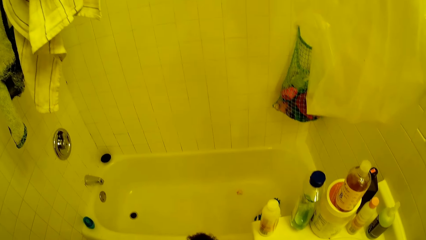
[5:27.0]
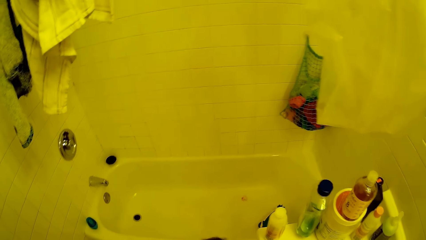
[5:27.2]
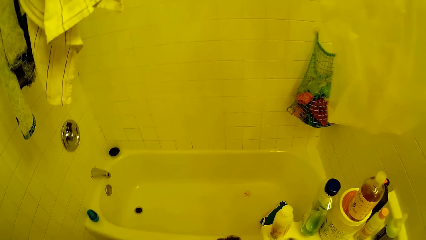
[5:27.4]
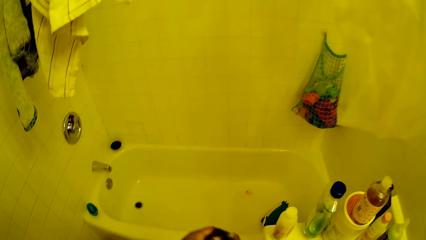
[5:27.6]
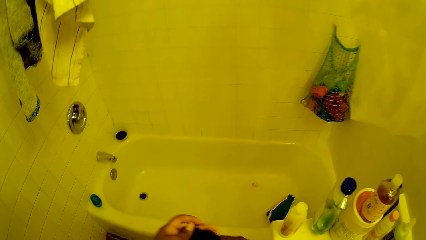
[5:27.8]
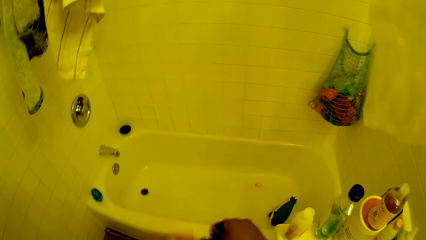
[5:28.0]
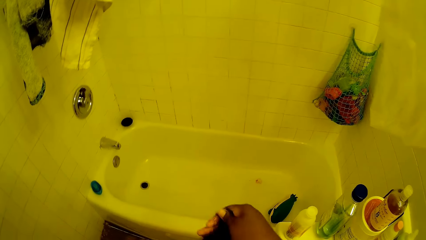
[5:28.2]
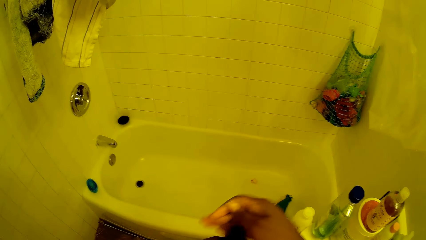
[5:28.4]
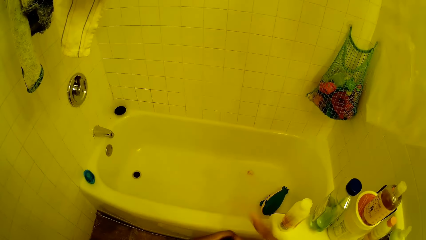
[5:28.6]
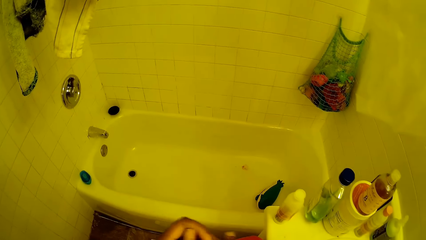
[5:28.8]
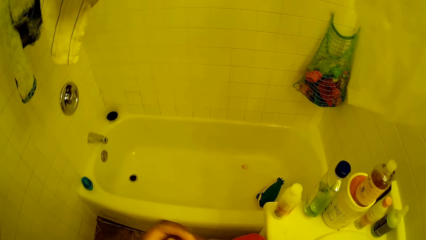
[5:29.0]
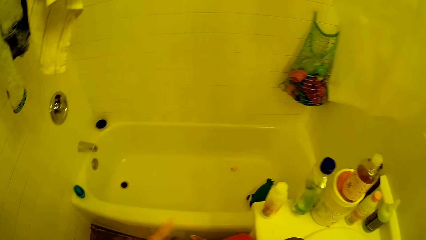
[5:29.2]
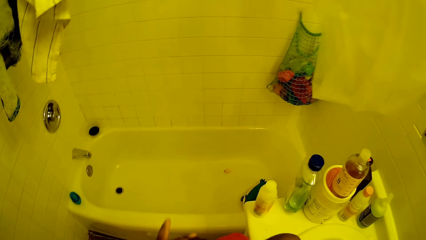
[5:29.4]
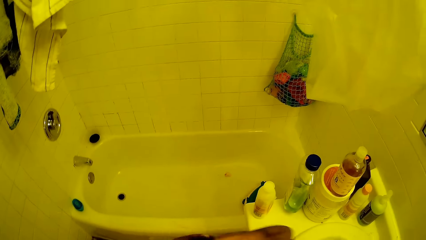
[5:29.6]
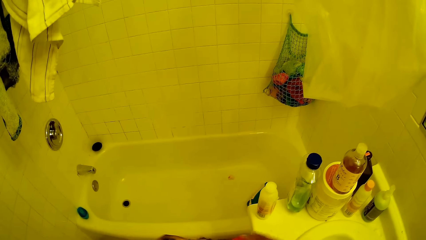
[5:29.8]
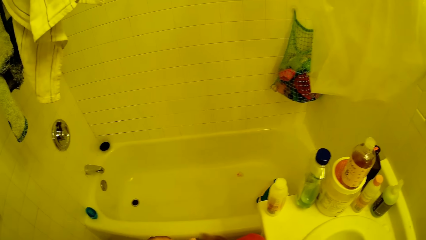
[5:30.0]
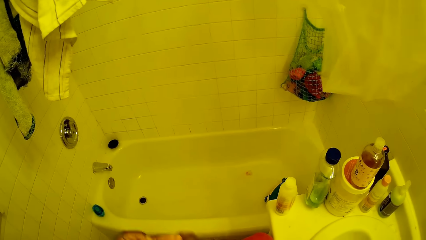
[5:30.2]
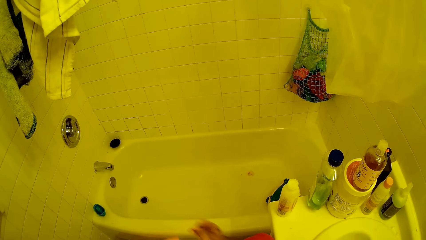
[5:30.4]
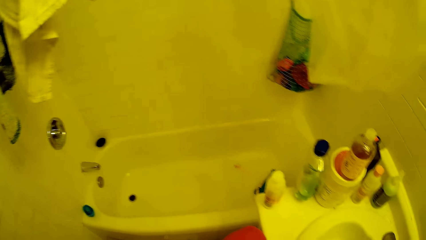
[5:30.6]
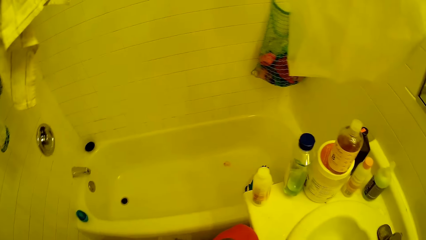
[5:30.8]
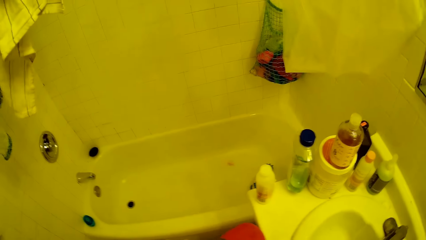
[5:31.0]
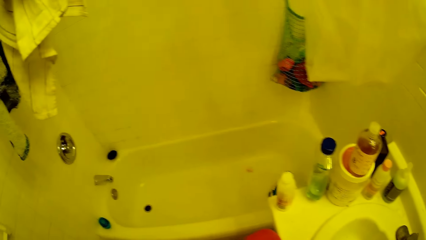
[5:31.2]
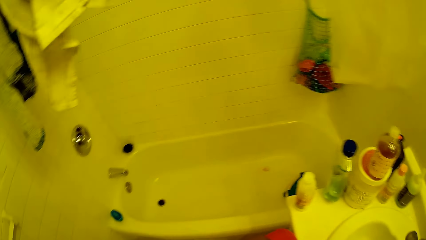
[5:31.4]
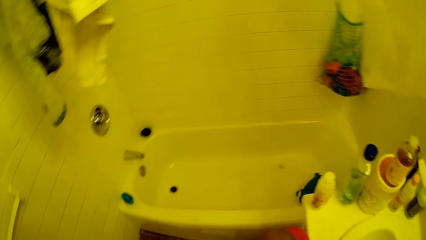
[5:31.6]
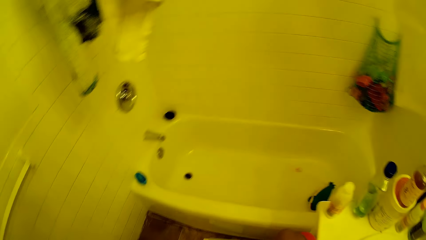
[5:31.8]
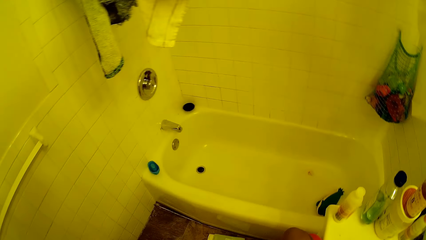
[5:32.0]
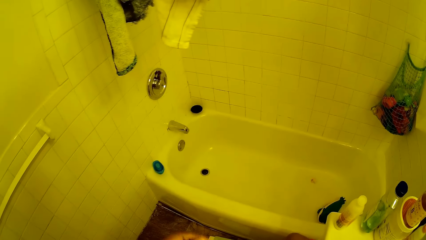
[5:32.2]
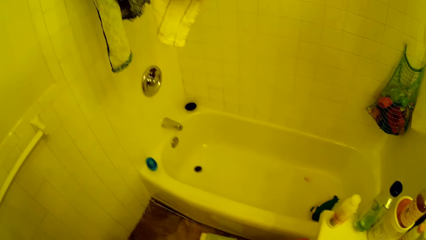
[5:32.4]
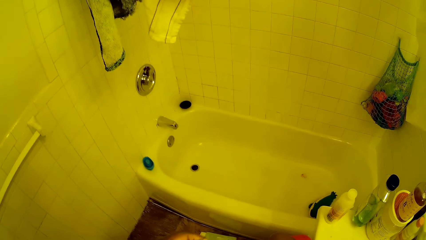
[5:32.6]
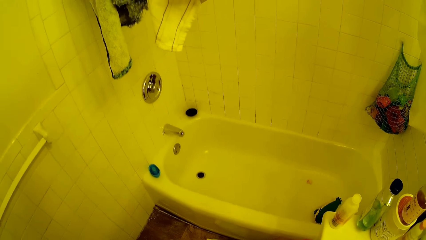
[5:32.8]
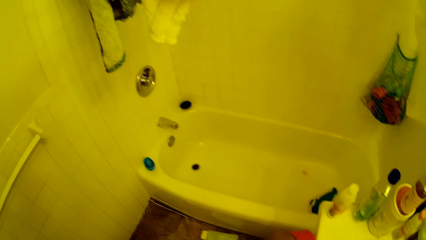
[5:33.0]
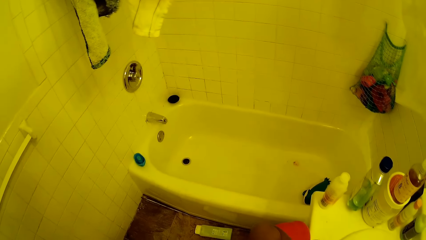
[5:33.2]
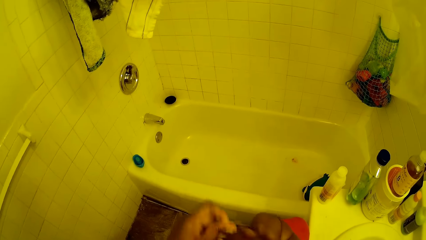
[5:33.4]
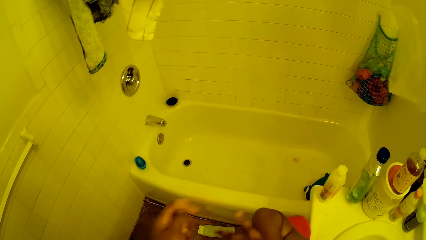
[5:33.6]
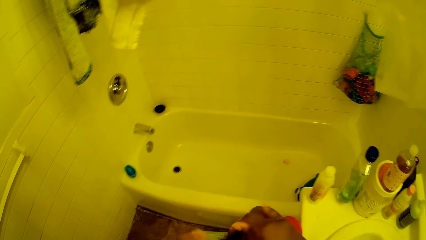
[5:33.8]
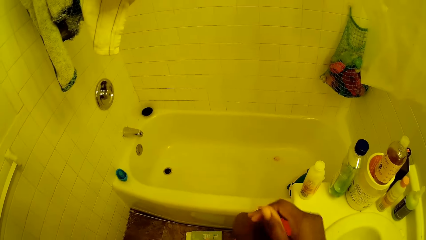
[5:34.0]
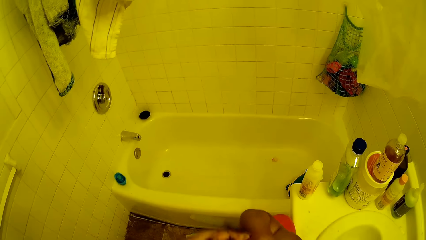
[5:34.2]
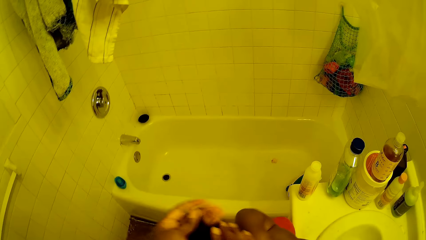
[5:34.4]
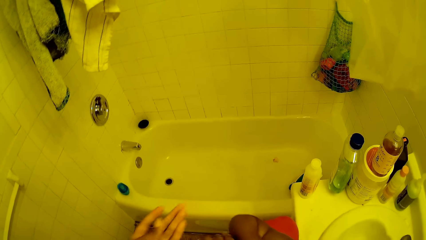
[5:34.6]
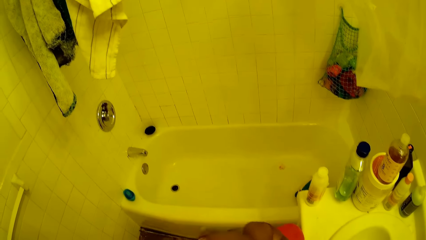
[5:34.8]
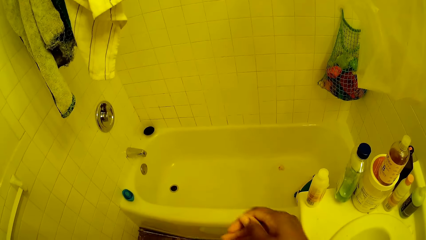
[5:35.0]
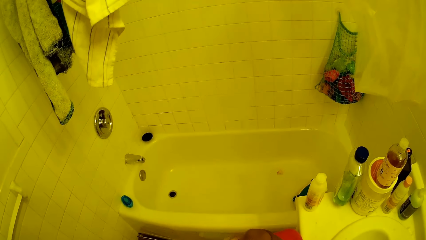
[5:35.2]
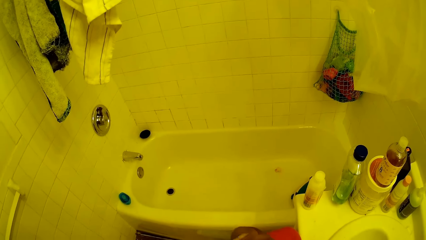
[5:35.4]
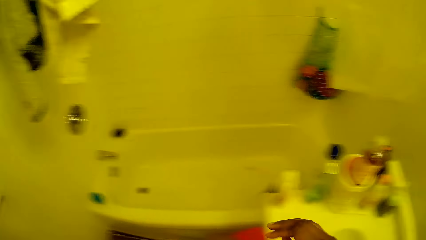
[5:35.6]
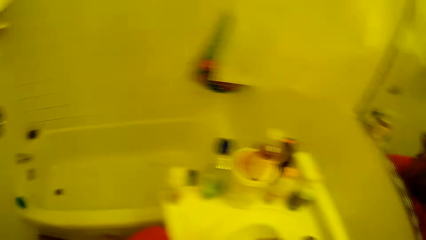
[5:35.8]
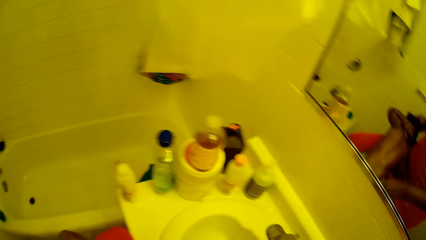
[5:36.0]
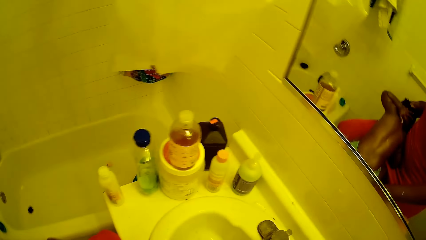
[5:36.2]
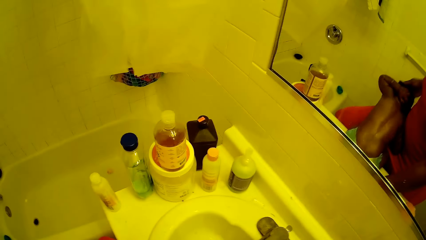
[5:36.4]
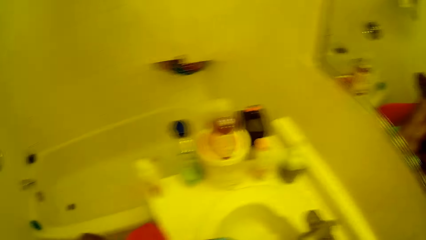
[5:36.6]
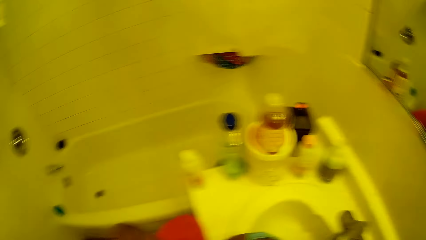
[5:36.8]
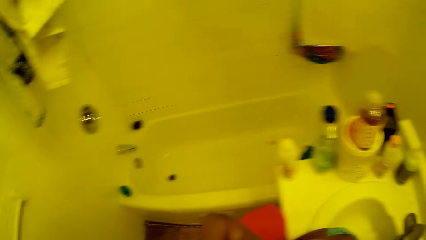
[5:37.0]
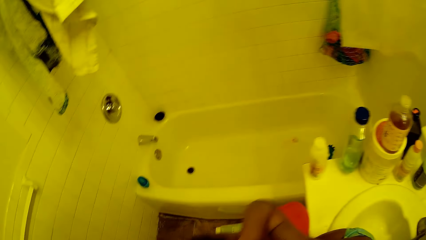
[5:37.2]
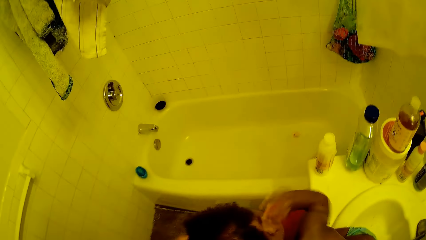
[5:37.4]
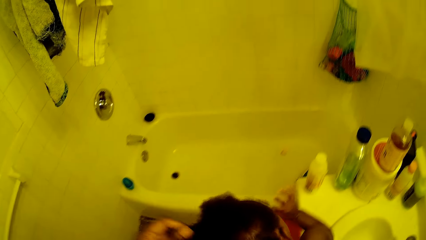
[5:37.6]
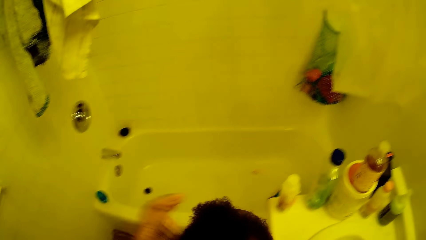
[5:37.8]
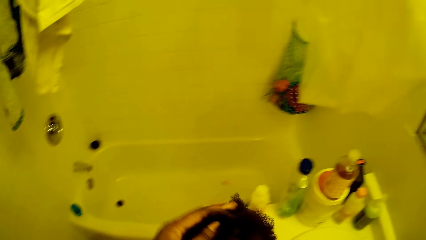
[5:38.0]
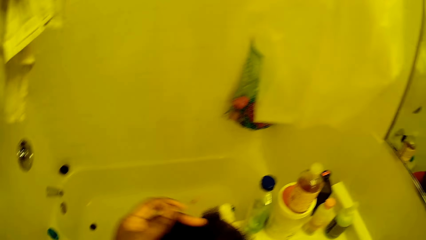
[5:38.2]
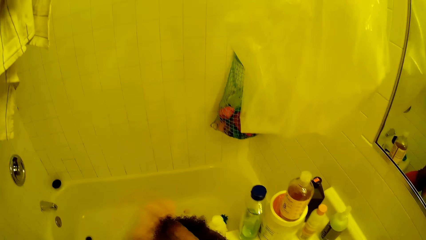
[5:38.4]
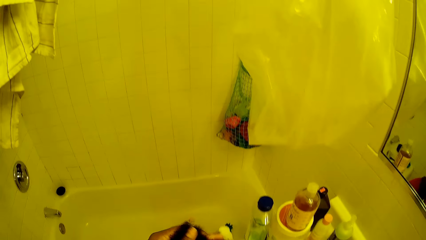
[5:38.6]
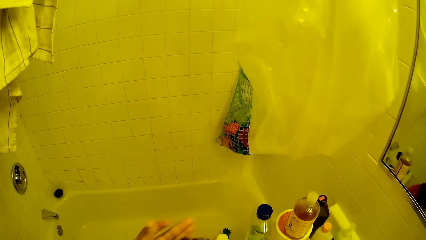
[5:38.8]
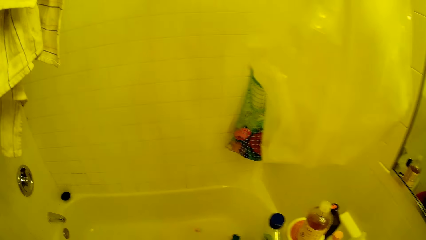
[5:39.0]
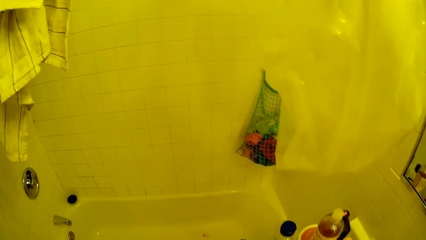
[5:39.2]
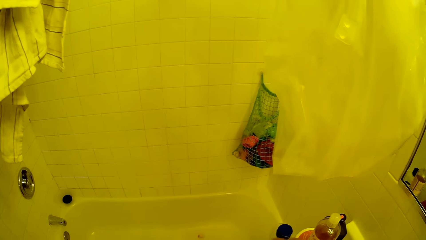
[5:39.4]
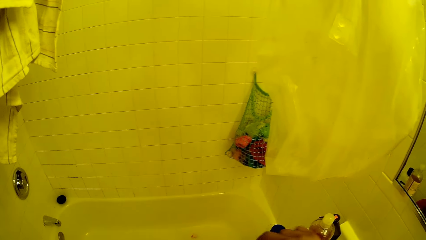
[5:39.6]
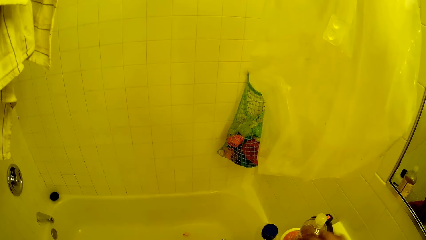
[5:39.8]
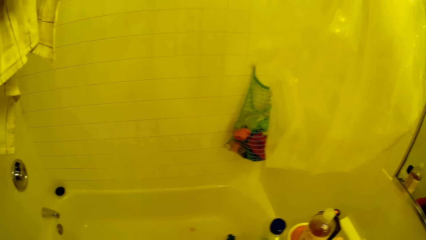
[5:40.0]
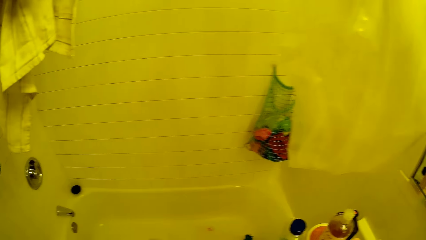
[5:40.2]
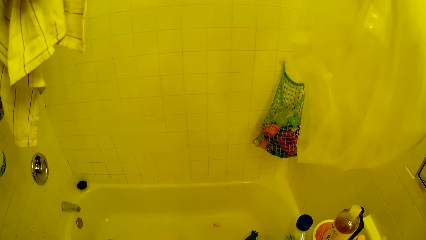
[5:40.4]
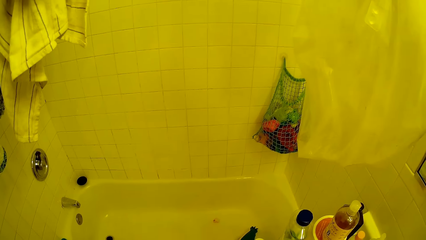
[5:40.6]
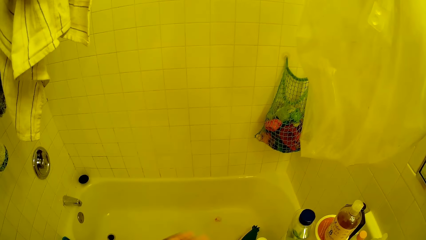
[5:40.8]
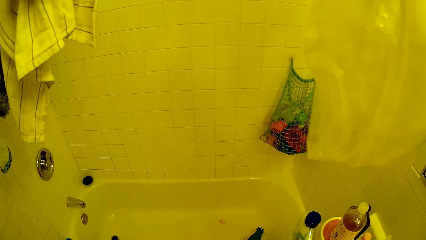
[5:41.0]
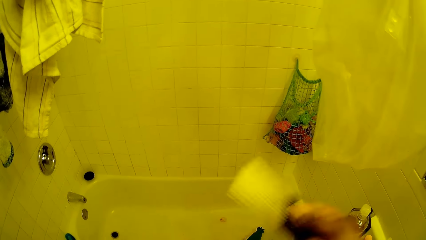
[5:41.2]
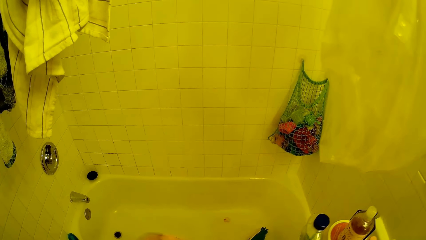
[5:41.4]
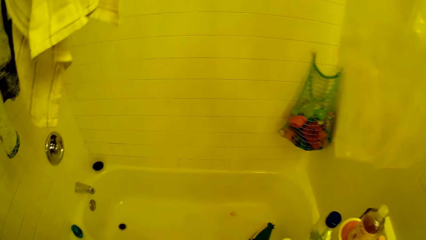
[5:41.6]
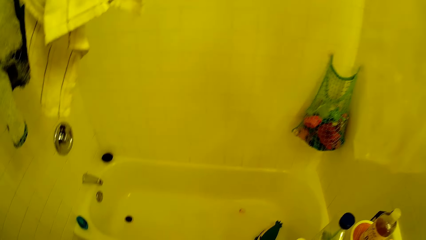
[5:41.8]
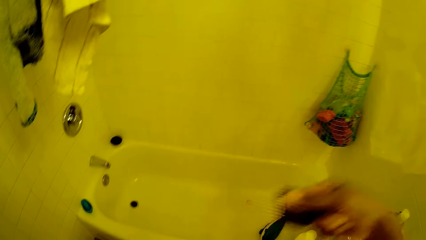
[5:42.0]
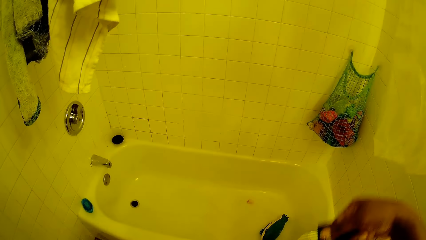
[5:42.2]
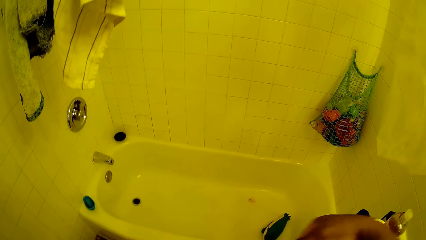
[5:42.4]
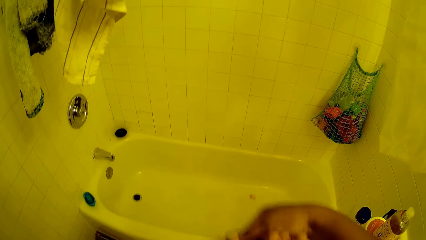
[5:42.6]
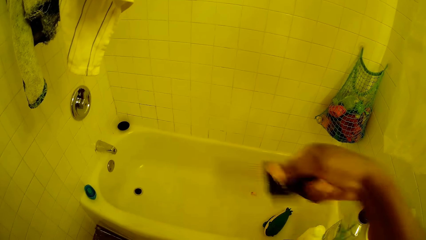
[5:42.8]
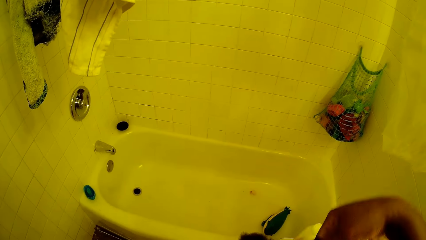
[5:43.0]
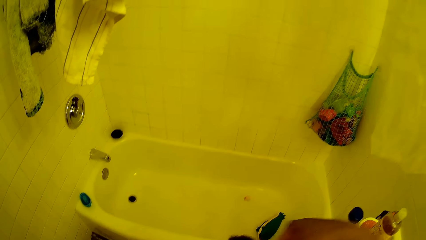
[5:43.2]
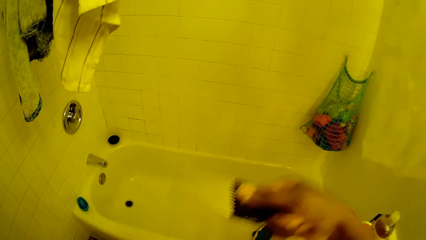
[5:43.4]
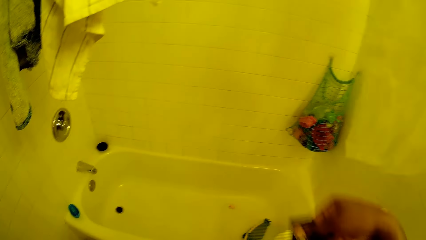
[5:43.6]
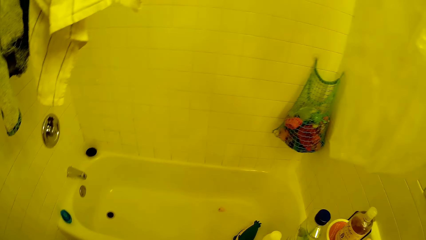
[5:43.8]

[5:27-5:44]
The camera wearer converses with the baby. She stares at the bath tap. She touches the baby's hair. She removes her right hand from the baby's hair. She converses with the baby. She touches the baby's hair. She combs the baby's hair with the comb in her right hand.
